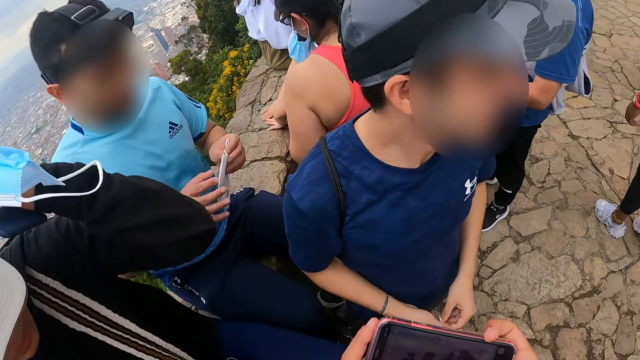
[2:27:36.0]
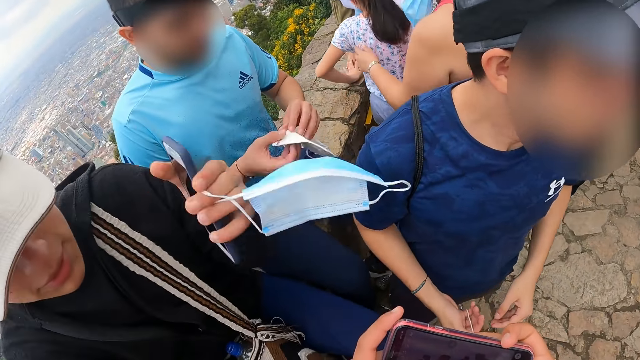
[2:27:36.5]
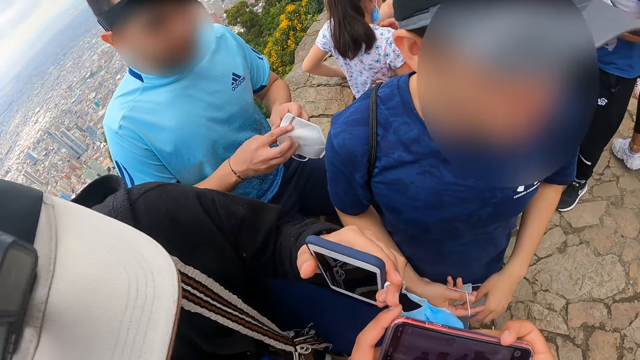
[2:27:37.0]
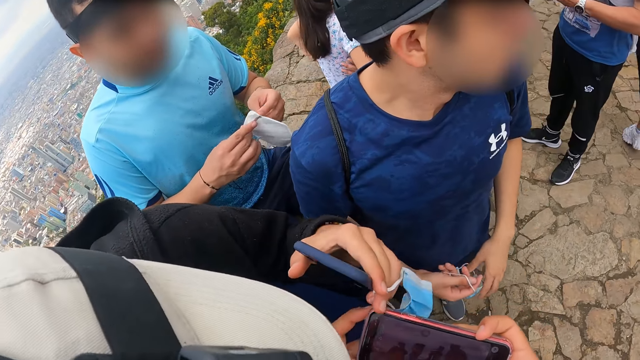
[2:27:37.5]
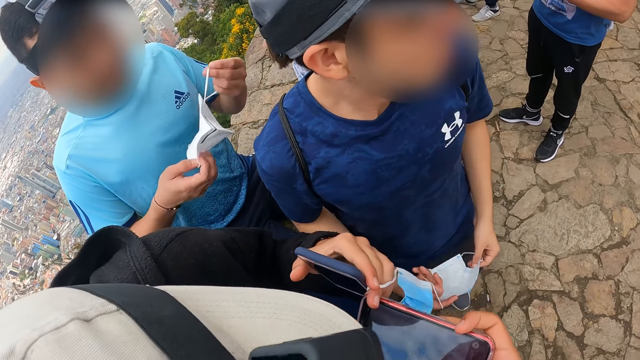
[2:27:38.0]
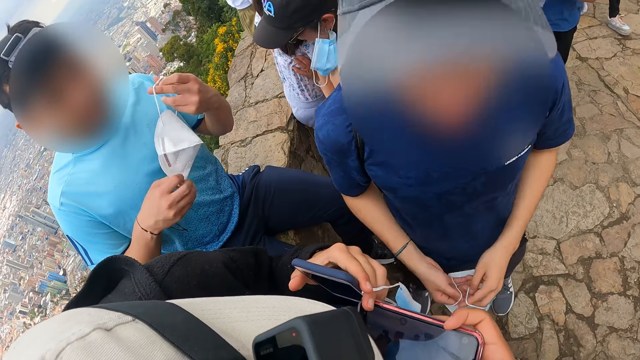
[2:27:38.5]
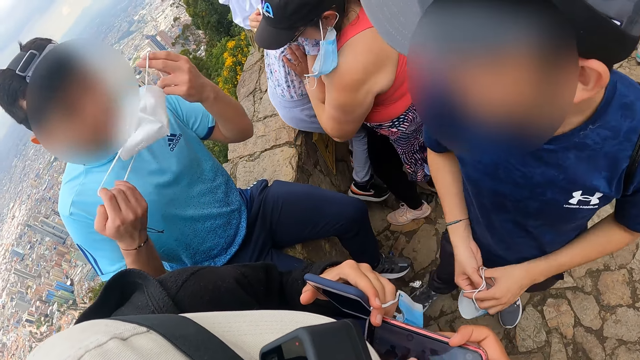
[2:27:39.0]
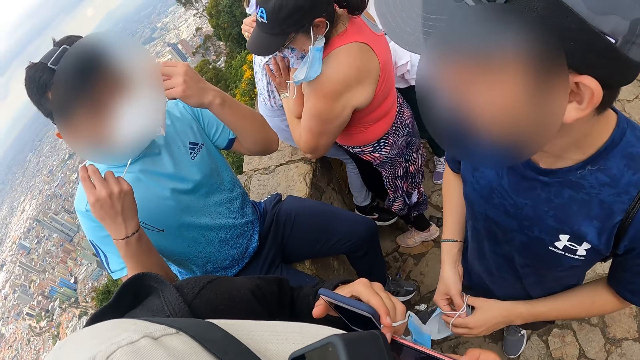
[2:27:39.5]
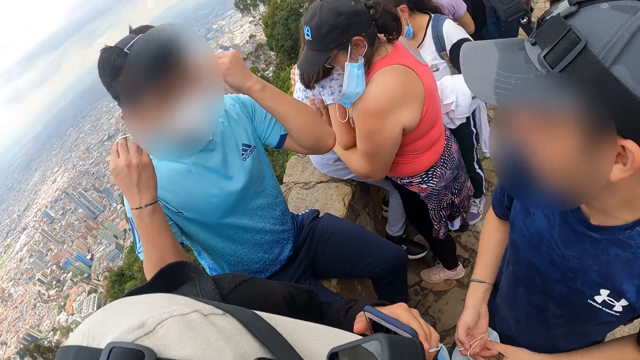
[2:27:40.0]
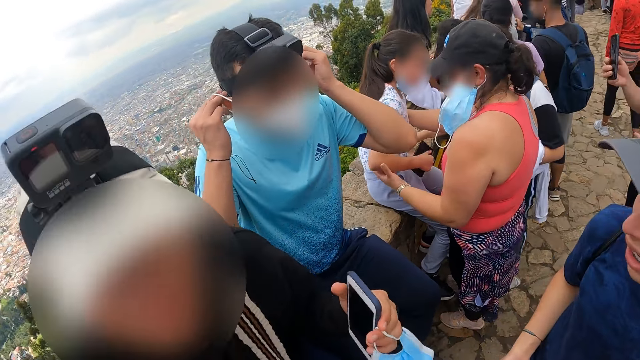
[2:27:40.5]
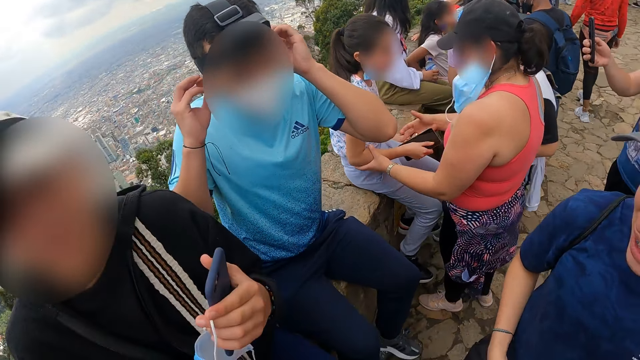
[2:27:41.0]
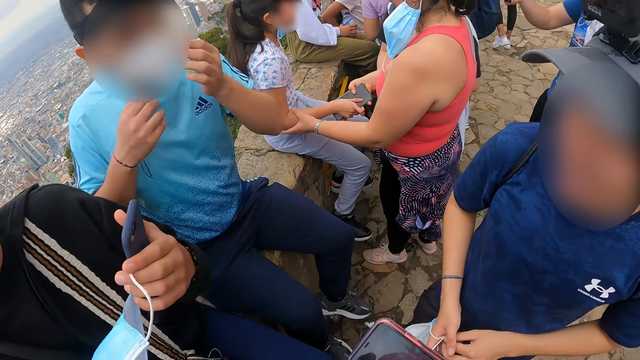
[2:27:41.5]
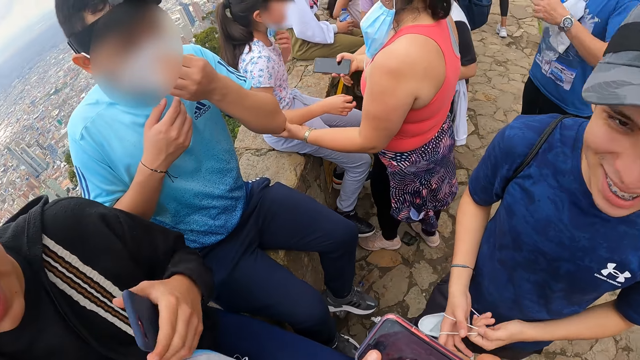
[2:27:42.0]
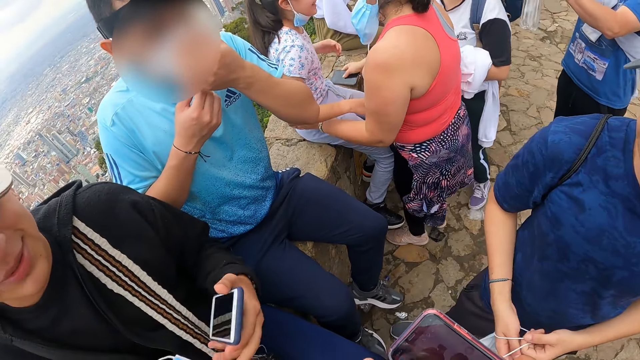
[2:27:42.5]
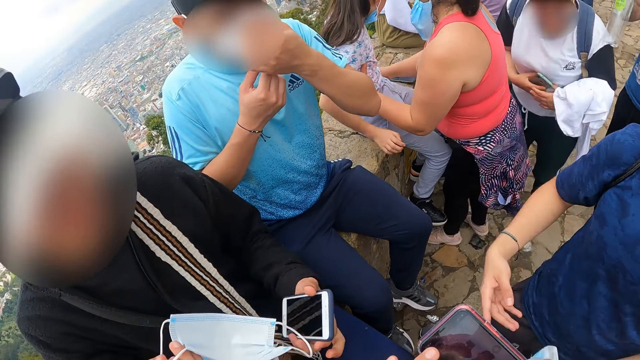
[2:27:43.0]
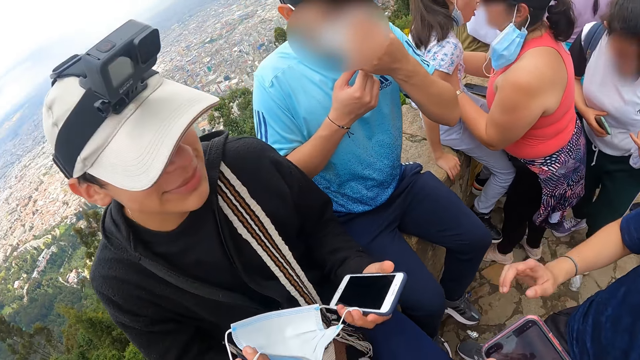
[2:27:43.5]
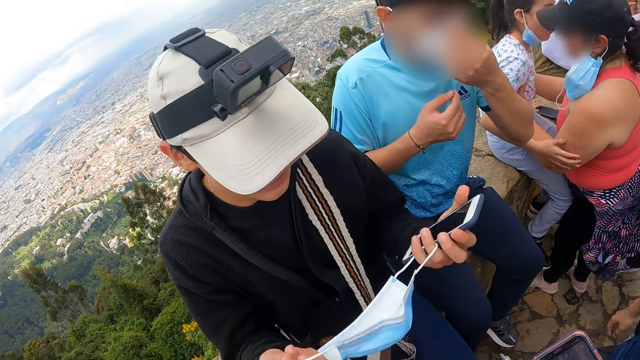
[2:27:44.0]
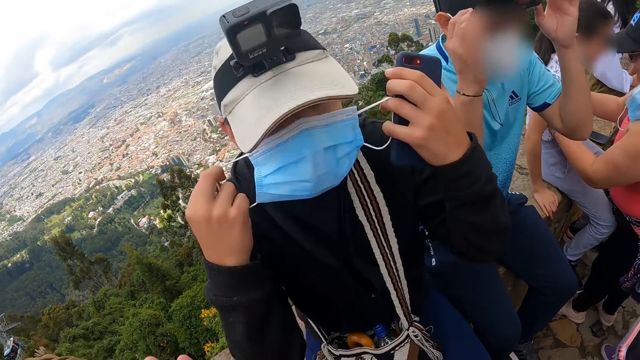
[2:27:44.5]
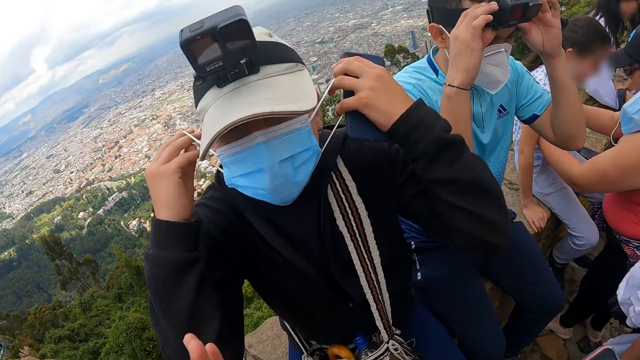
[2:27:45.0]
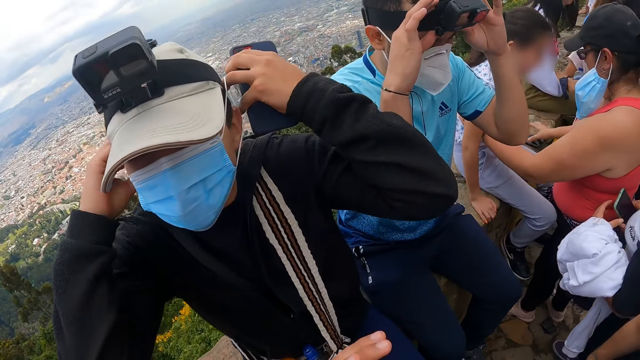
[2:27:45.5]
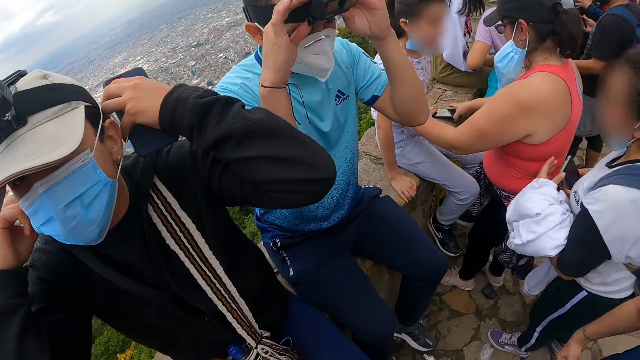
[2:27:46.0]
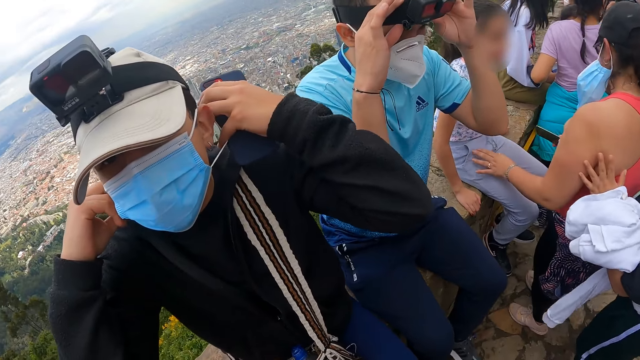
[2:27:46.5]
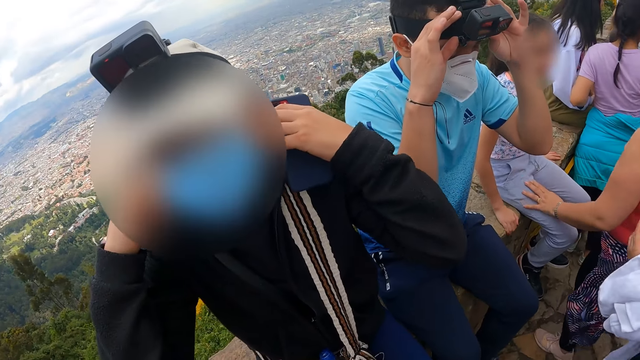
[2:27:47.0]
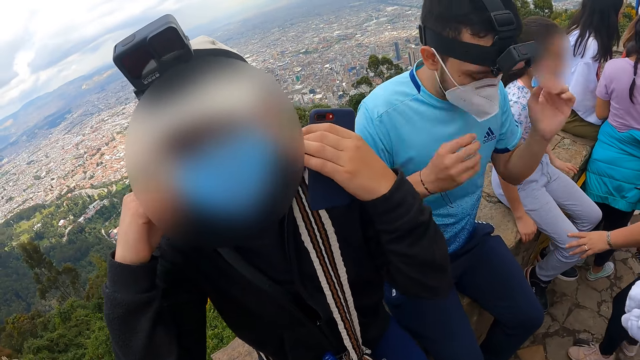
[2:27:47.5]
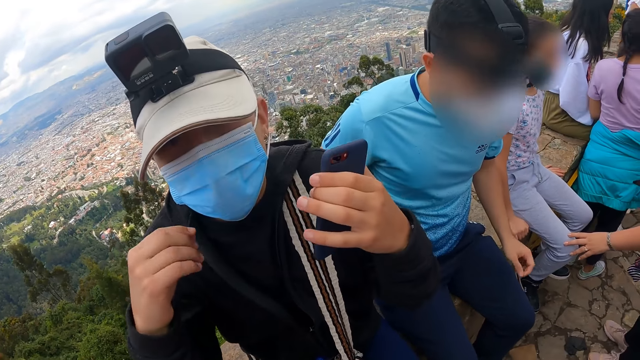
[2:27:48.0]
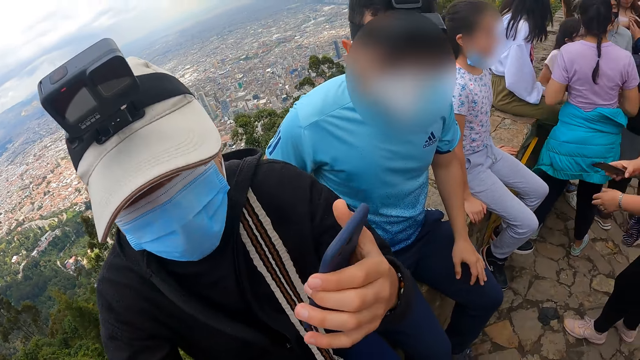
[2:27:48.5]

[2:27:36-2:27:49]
The camera wearer shows the picture to a woman. A man puts on a face mask on his face with both hands. Another man puts on a face mask on his face with both hands.

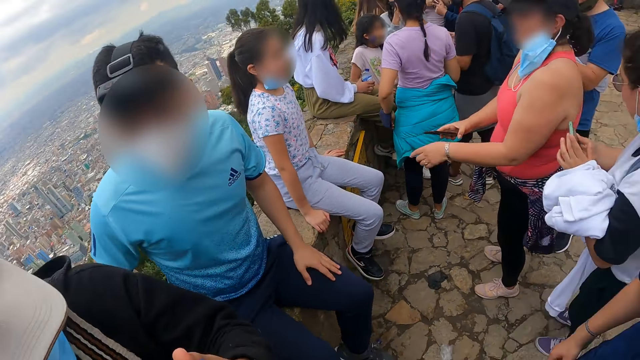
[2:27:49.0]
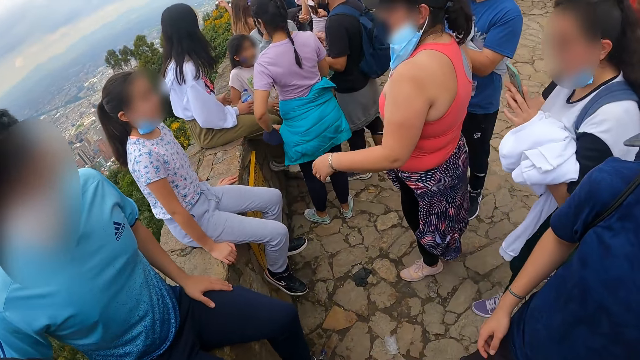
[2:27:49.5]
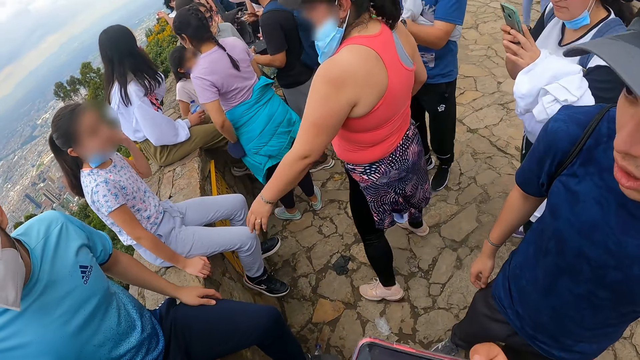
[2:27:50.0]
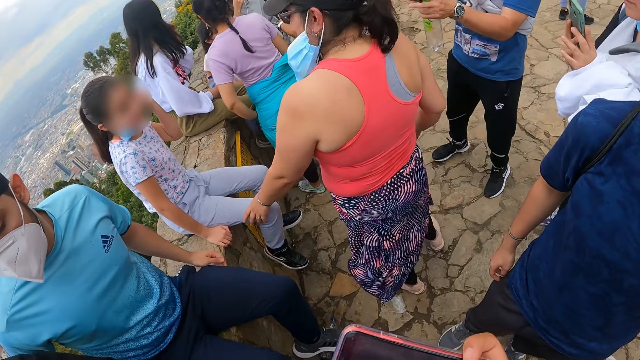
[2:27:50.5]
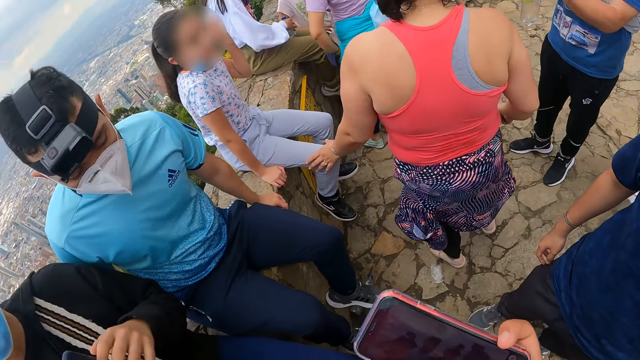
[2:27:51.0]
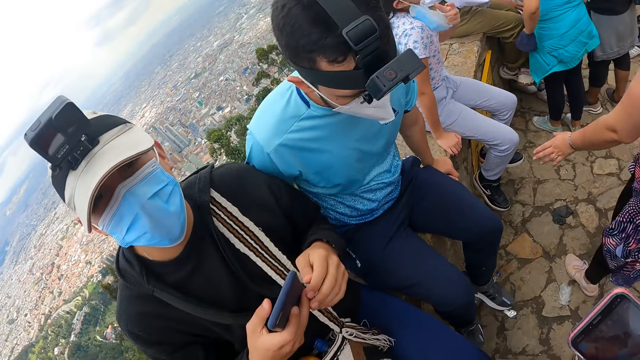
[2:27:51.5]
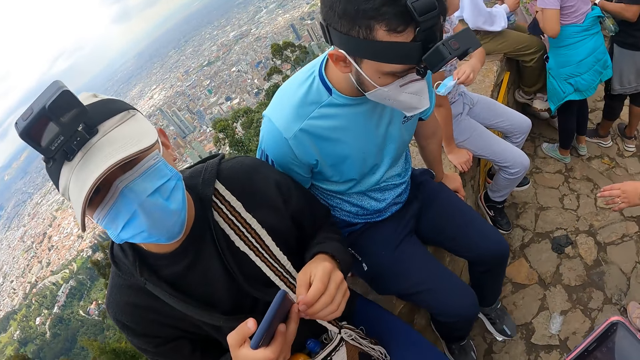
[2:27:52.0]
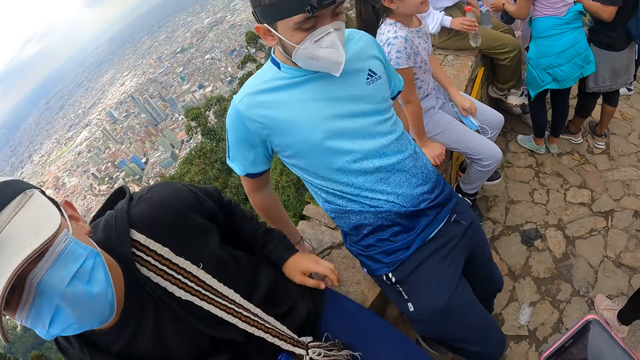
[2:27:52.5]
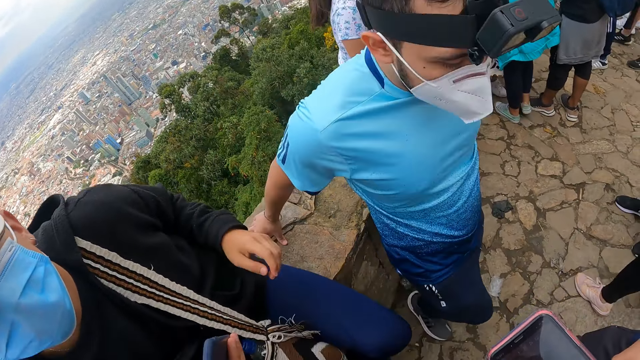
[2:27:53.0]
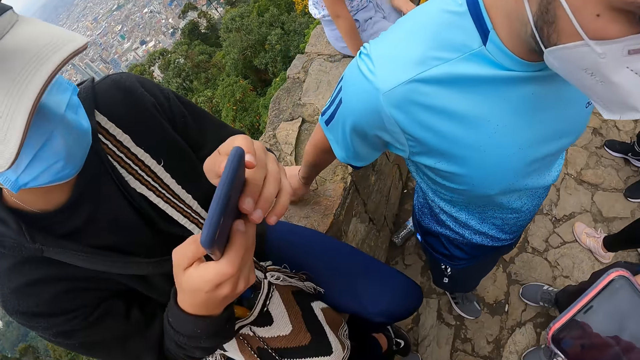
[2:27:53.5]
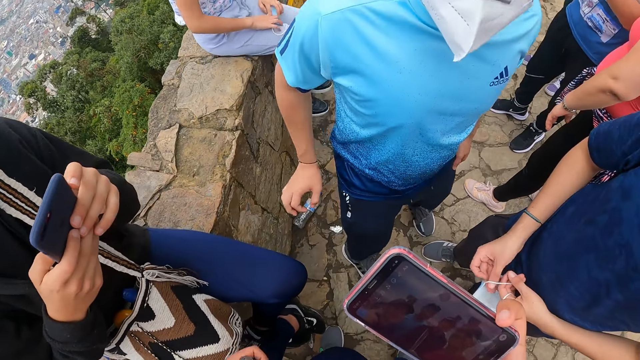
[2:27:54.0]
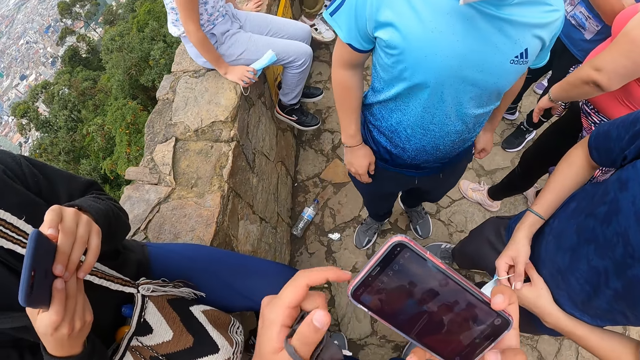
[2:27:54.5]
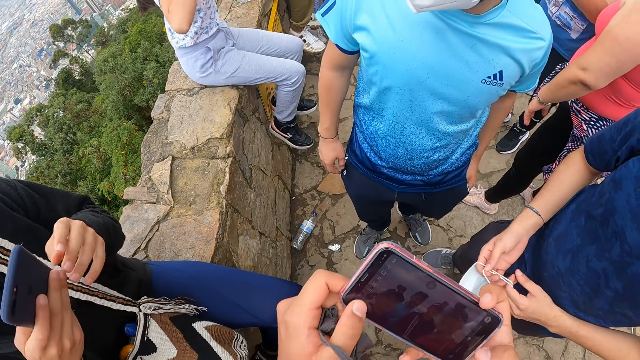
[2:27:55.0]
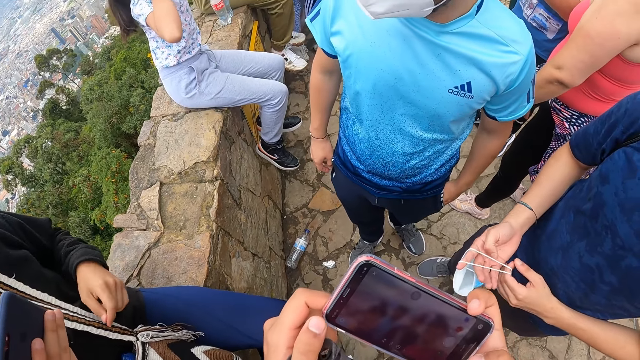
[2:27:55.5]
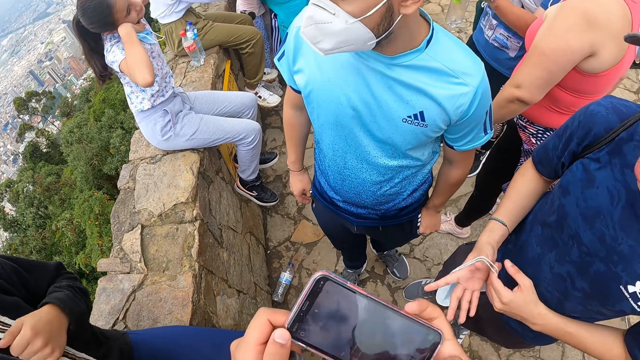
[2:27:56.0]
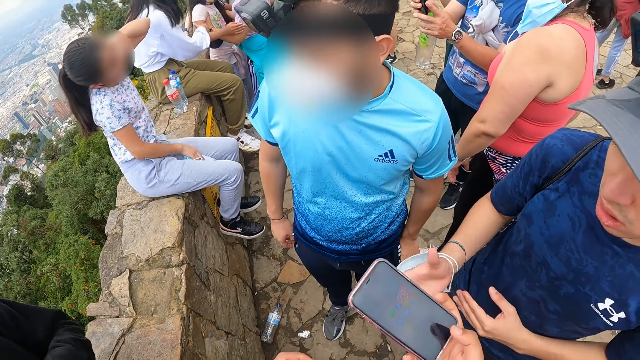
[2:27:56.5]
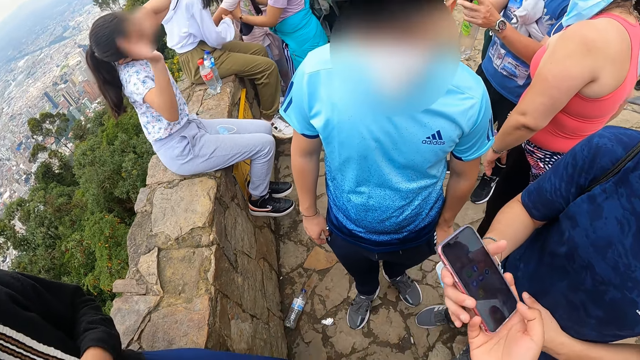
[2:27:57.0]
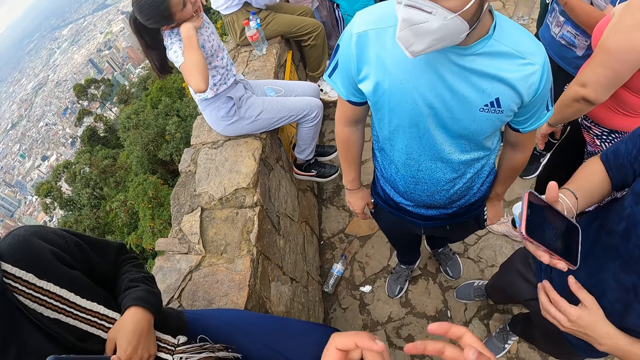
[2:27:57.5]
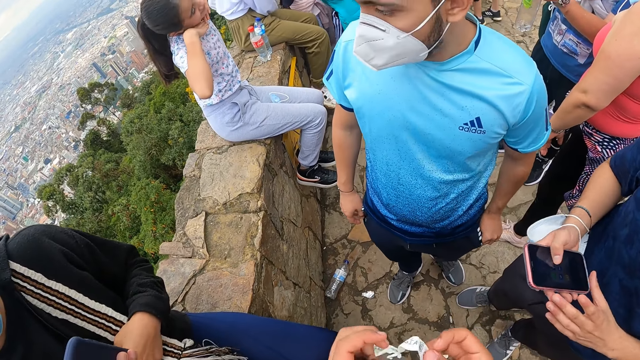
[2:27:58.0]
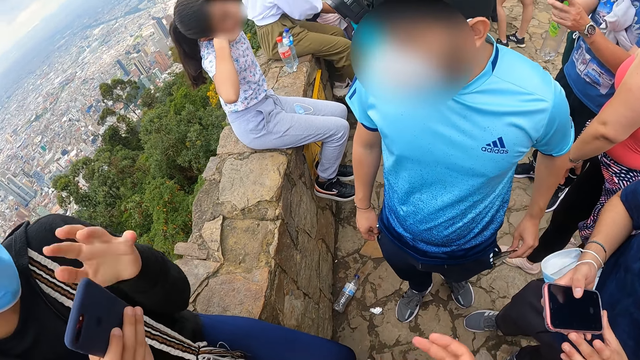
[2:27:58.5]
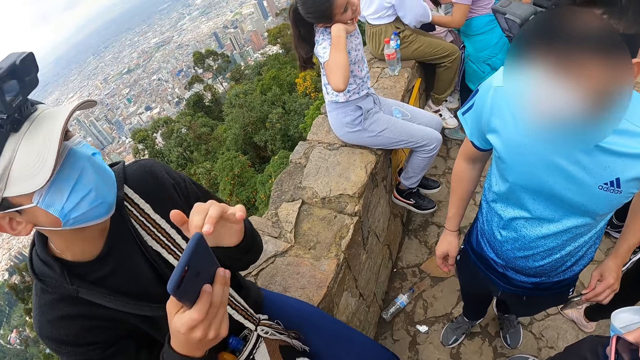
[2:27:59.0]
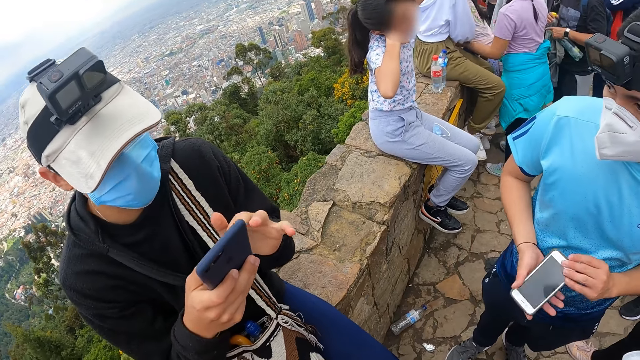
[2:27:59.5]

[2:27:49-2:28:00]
A man operates the phone with both hands. The camera wearer navigates through the phone. He gives another man the phone with his right hand.
